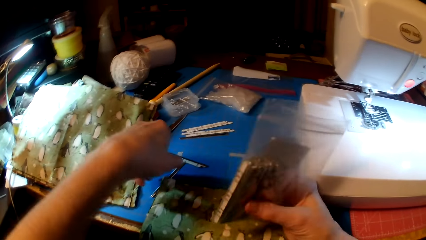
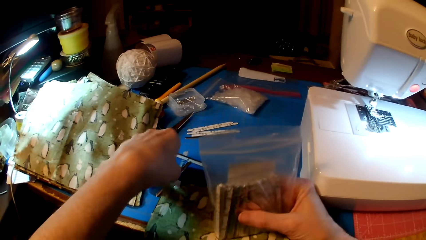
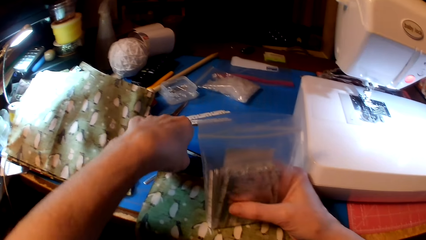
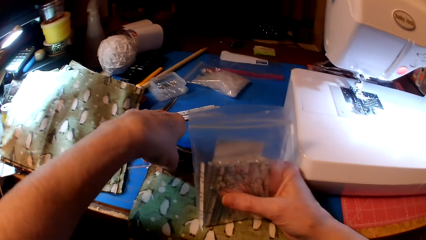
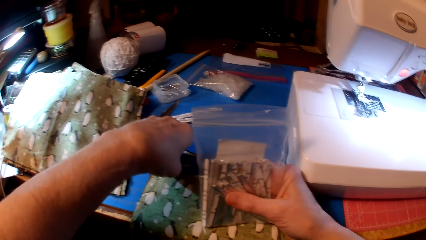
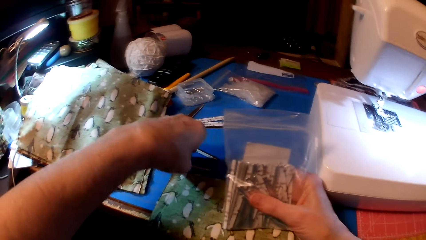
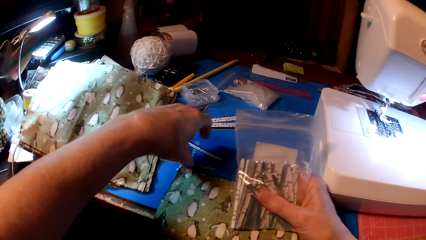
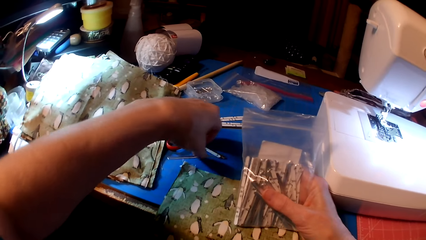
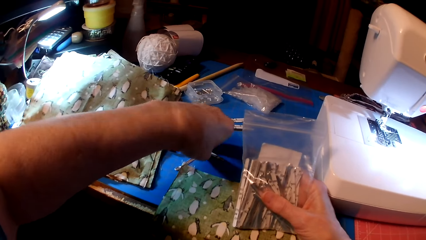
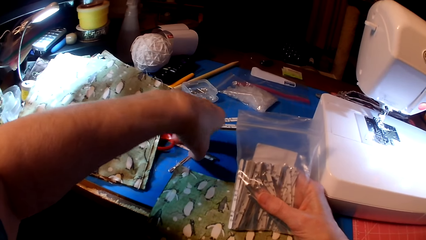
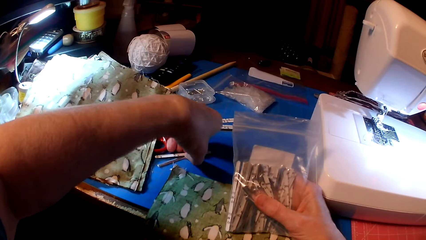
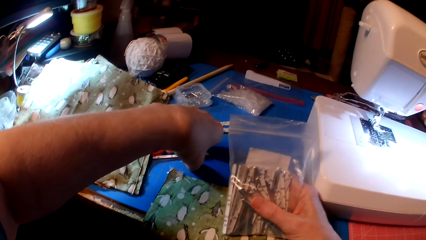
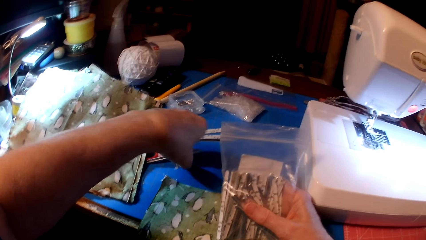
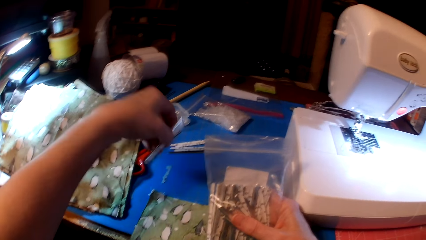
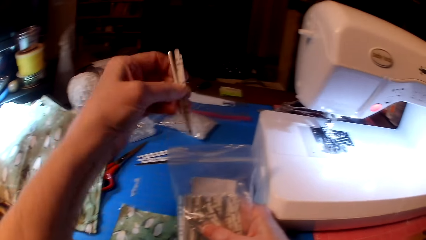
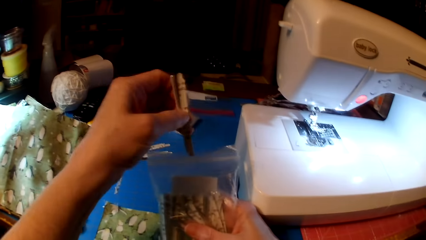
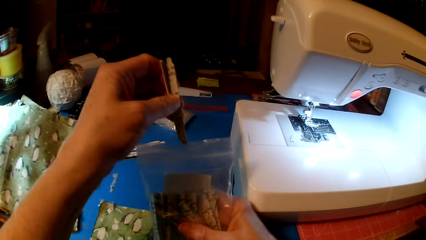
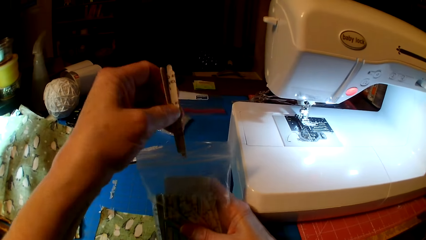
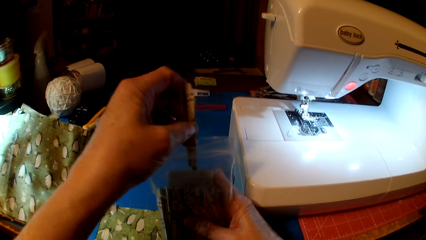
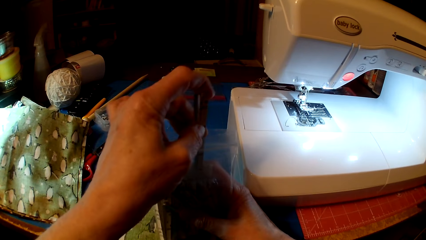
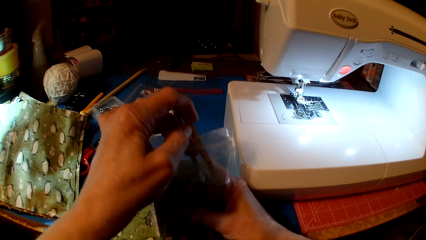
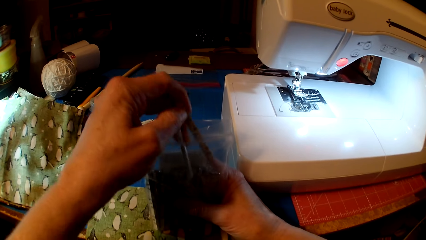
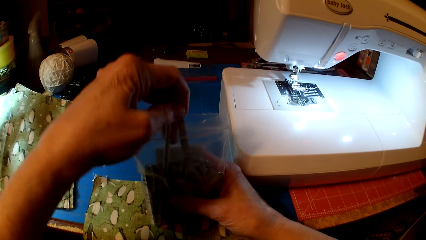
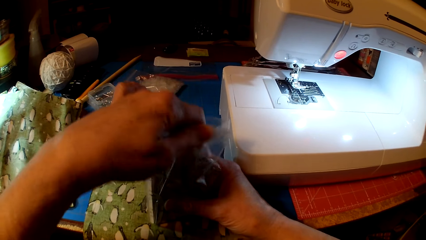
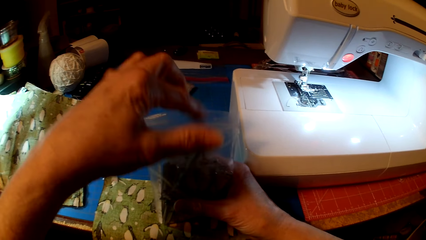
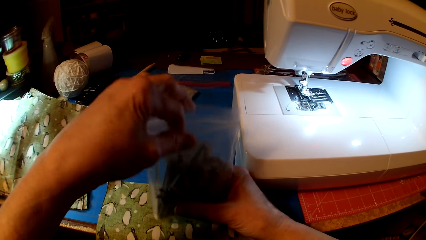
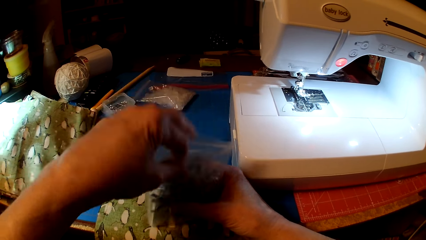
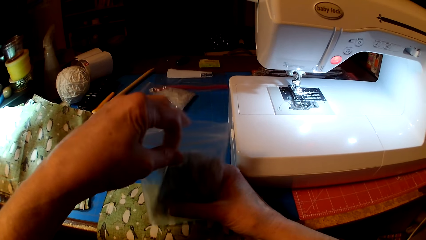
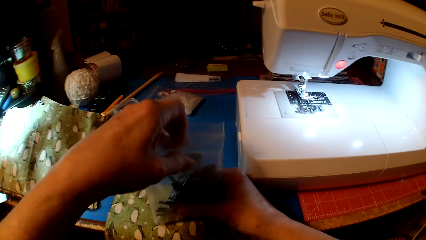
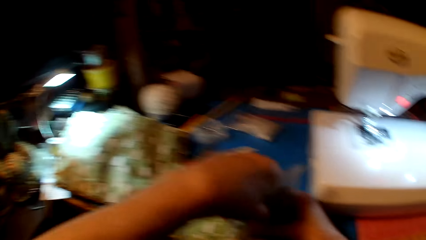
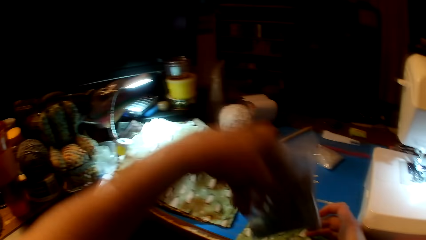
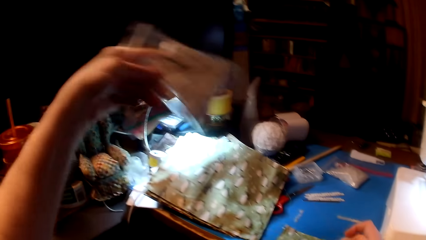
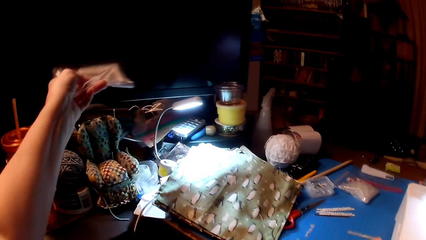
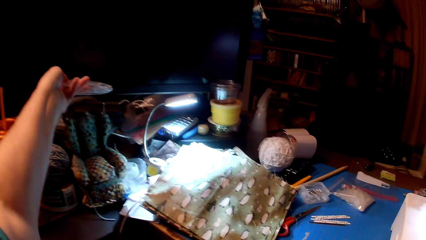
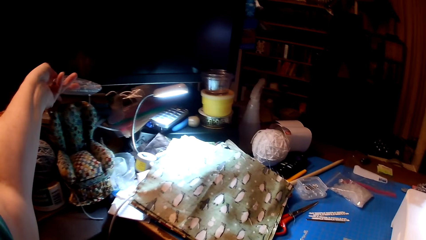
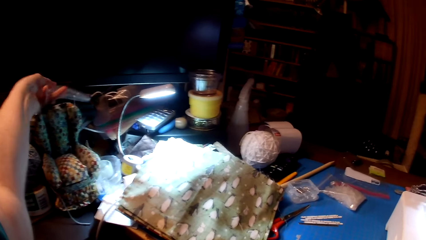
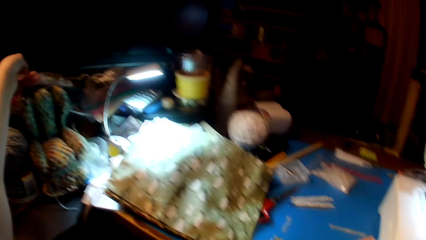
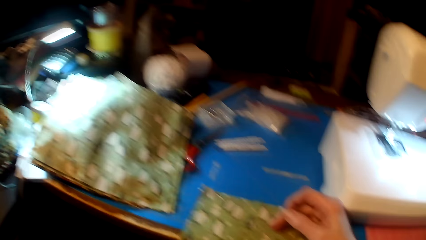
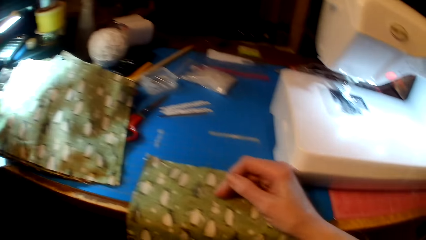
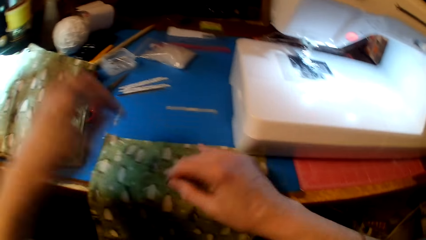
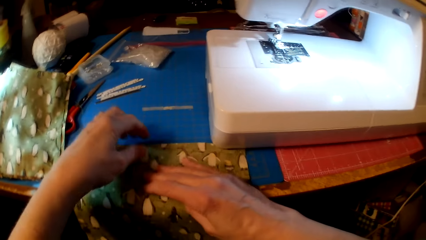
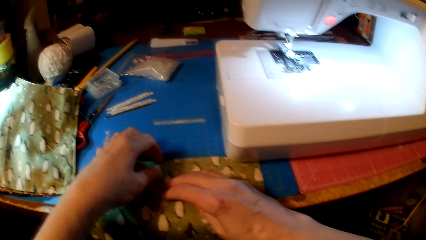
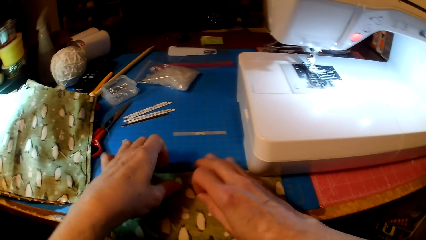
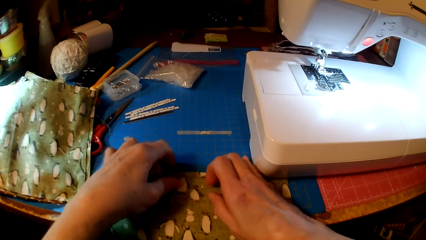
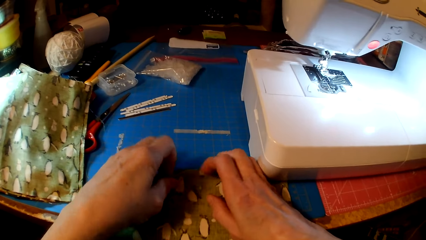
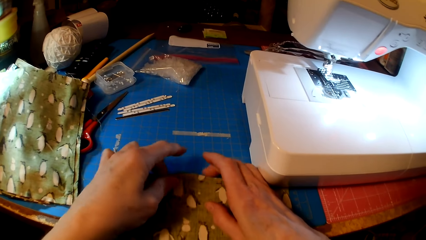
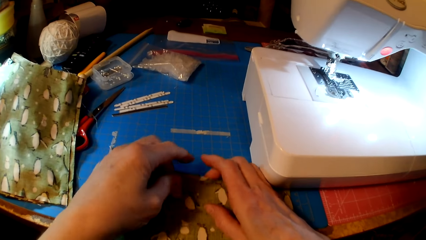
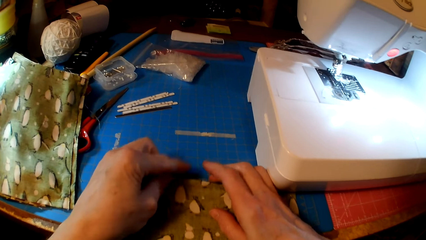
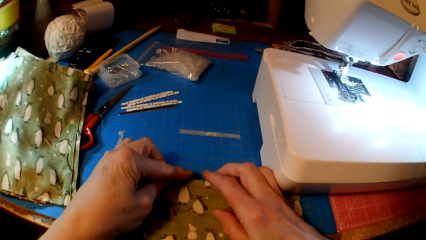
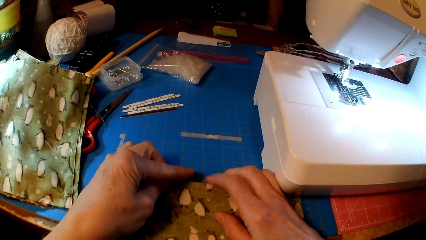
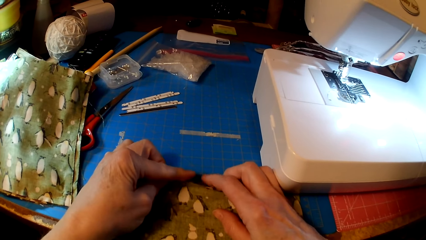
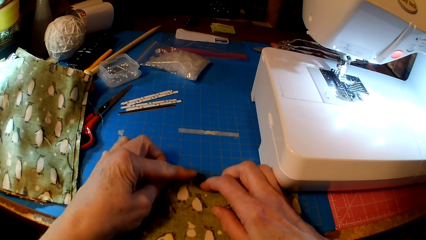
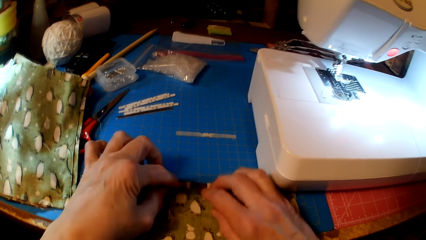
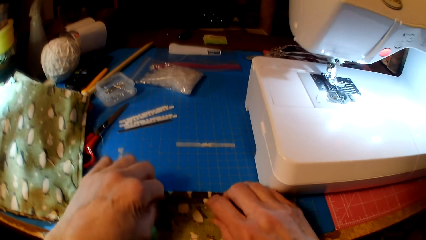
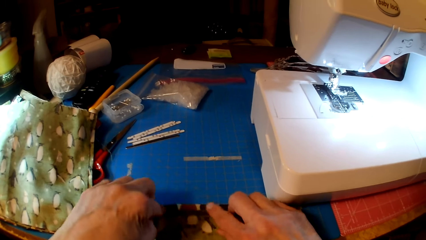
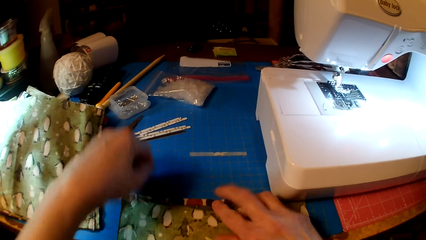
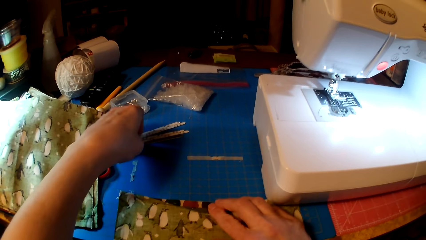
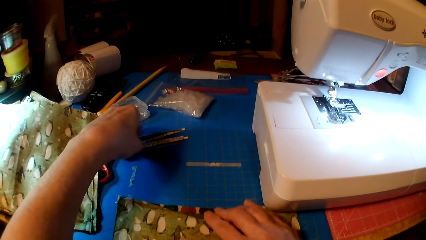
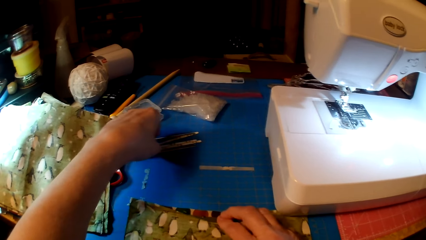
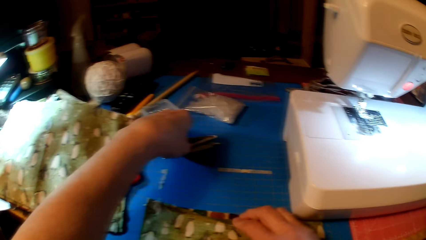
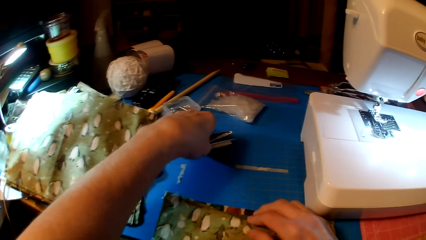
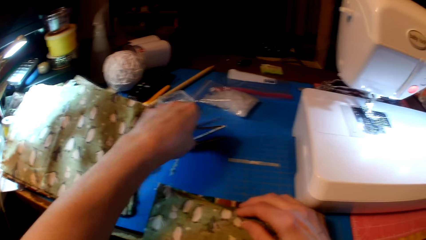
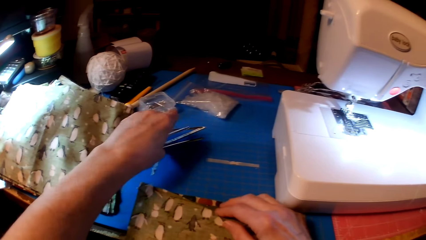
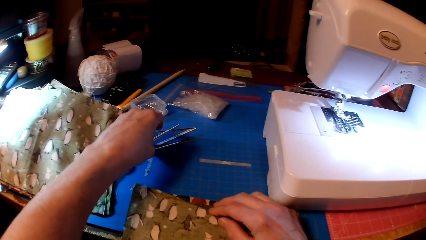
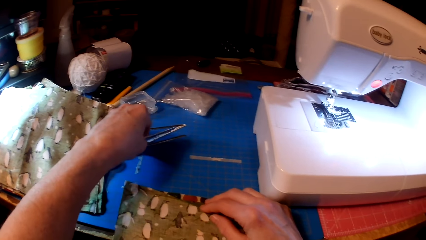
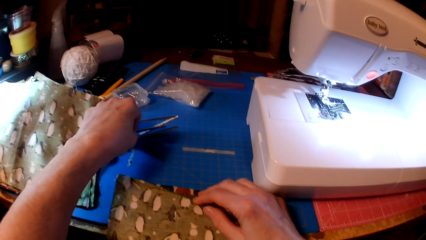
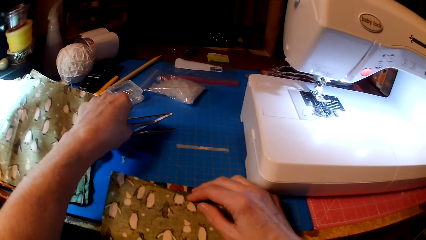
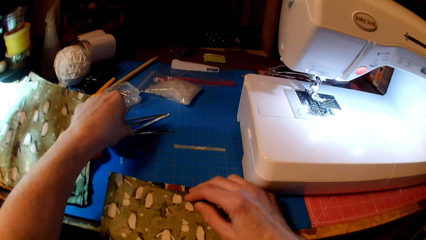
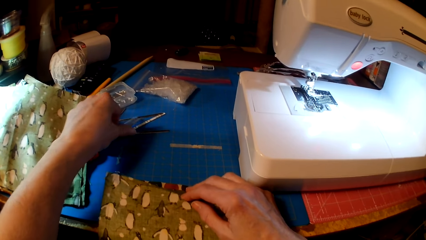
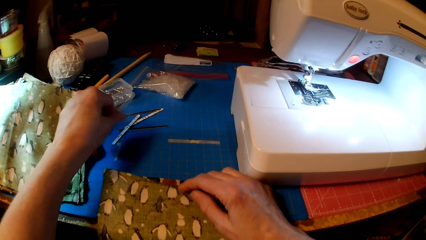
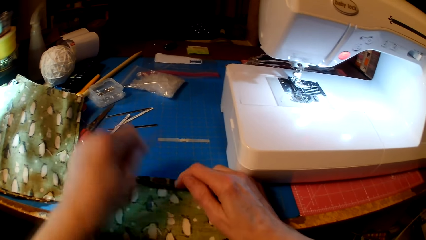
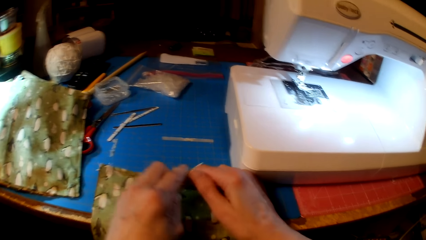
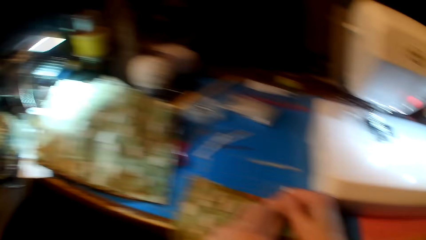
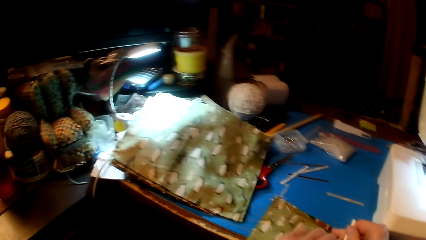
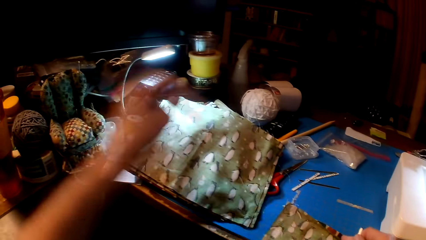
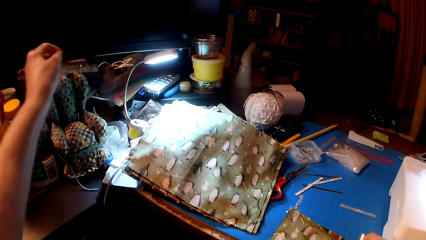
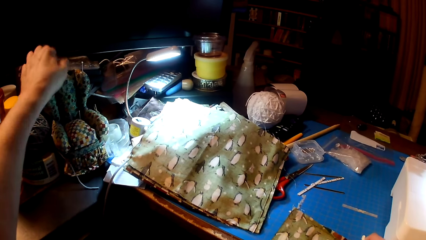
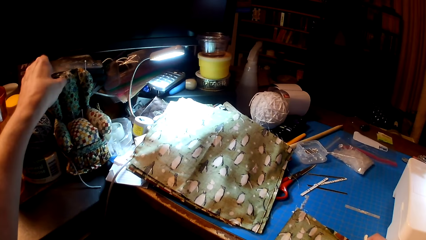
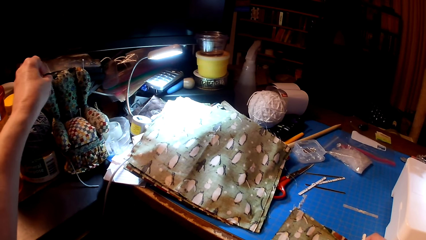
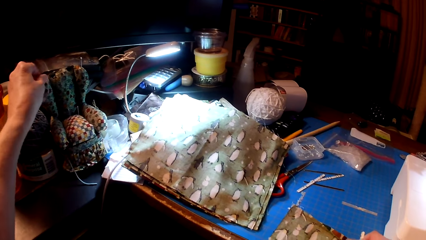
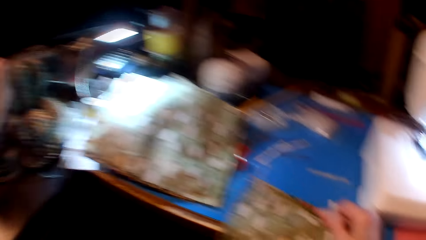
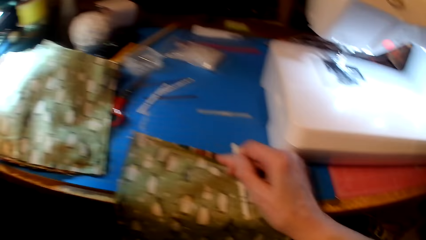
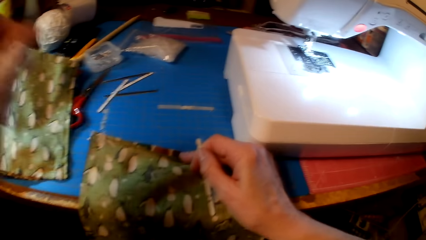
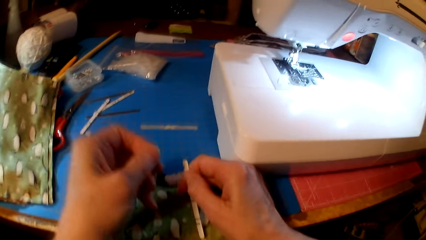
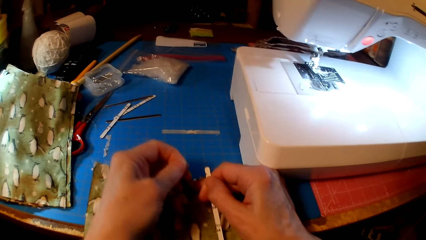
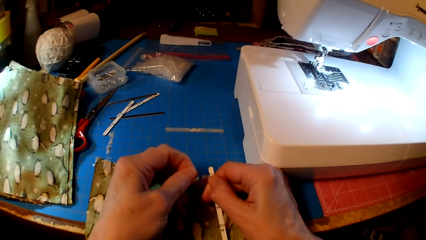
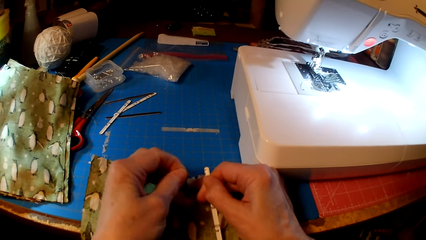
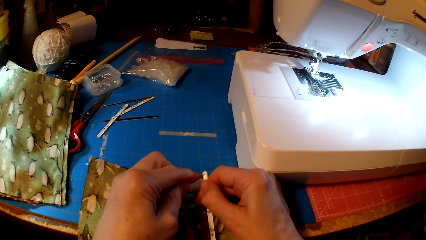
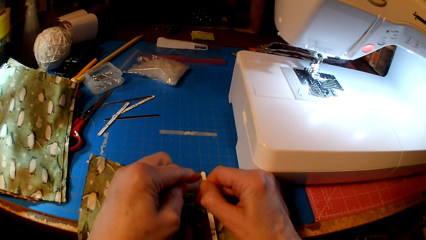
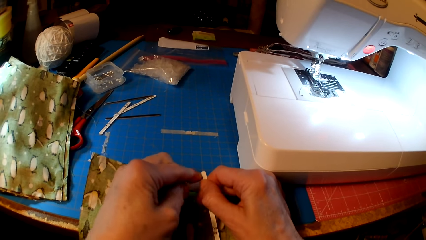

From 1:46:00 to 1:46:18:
The camera wearer shakes the polythene. They pick something, put something in the polythene bag, shake the polythene, and drop something. They put the polythene on the counter top, touch the clothes, pick something, and pick a pin.
